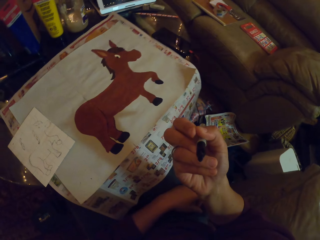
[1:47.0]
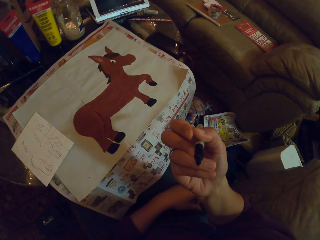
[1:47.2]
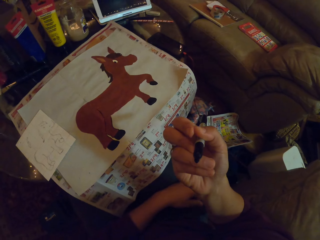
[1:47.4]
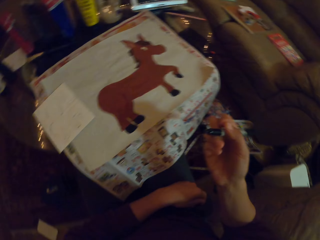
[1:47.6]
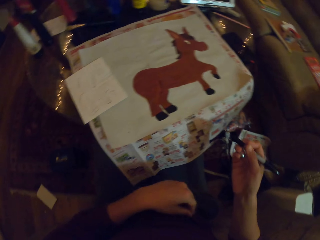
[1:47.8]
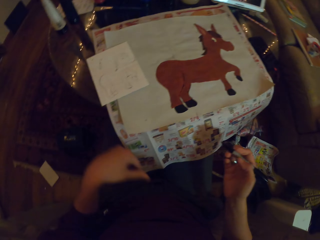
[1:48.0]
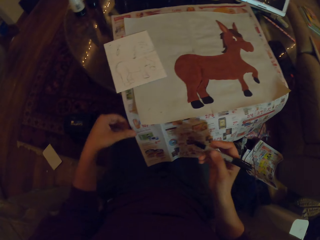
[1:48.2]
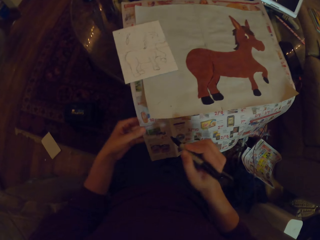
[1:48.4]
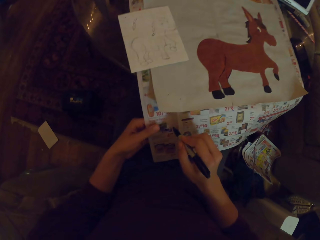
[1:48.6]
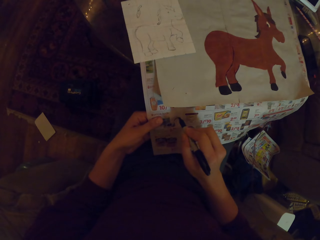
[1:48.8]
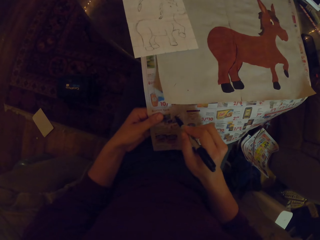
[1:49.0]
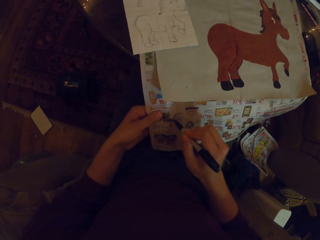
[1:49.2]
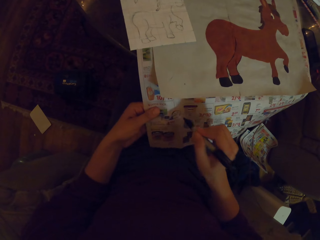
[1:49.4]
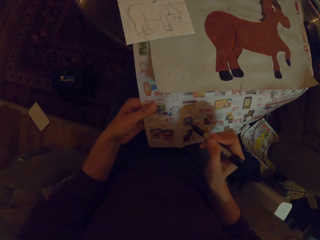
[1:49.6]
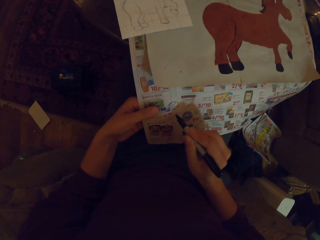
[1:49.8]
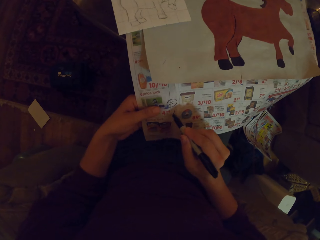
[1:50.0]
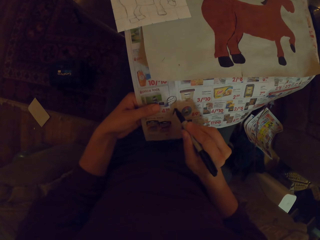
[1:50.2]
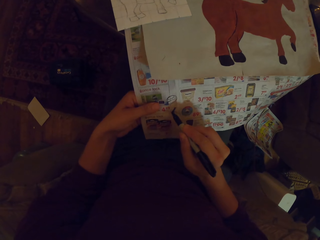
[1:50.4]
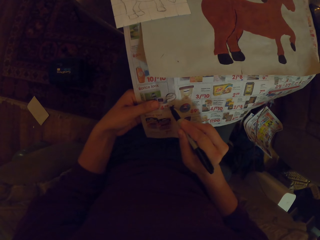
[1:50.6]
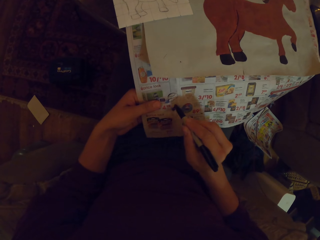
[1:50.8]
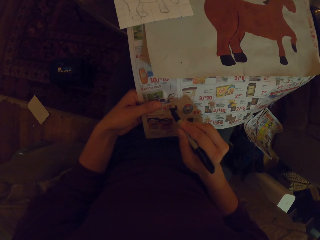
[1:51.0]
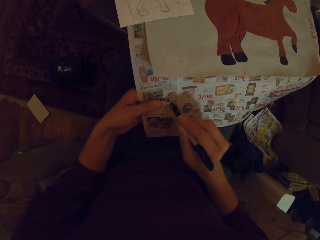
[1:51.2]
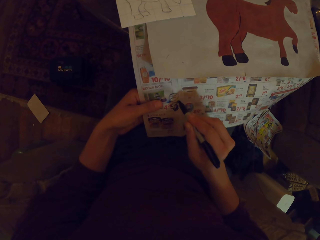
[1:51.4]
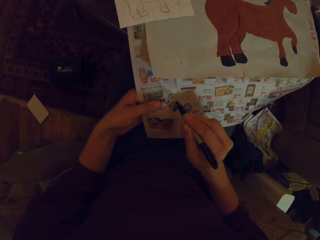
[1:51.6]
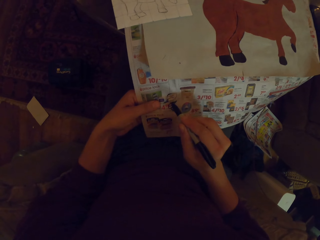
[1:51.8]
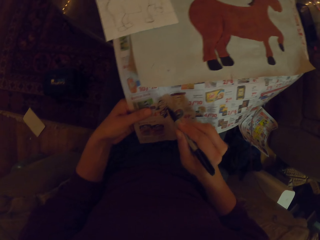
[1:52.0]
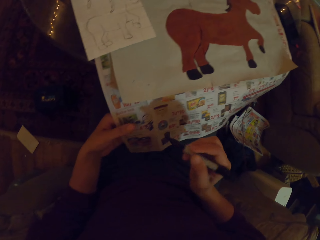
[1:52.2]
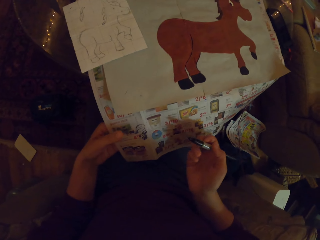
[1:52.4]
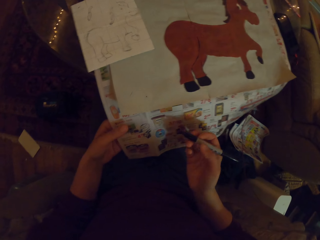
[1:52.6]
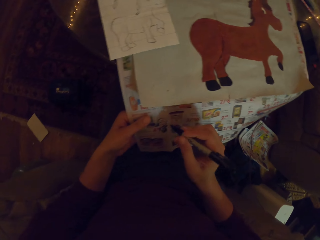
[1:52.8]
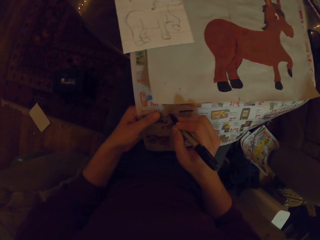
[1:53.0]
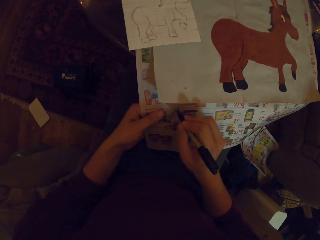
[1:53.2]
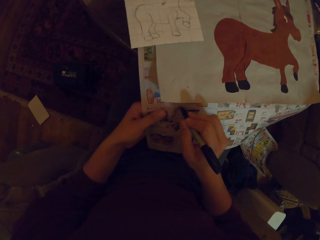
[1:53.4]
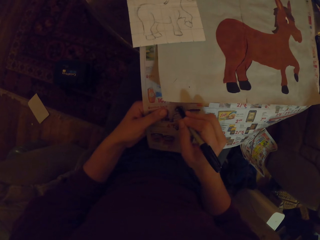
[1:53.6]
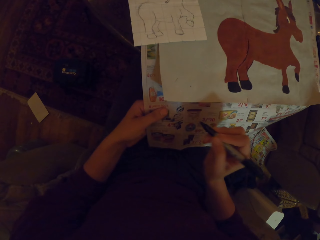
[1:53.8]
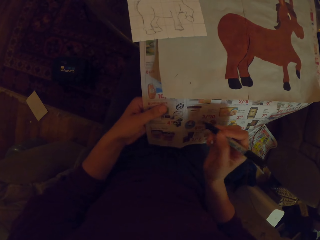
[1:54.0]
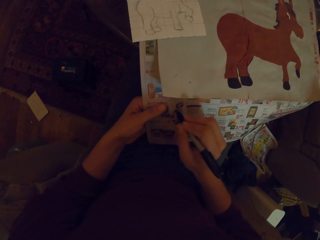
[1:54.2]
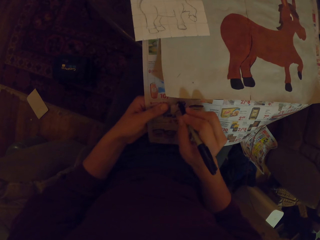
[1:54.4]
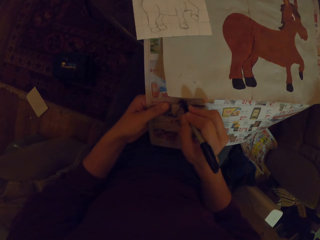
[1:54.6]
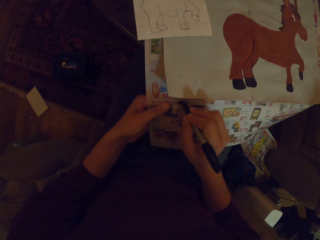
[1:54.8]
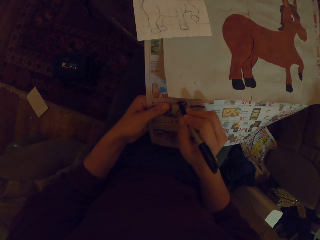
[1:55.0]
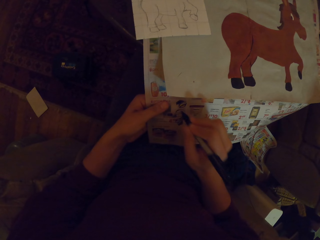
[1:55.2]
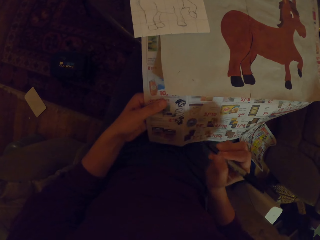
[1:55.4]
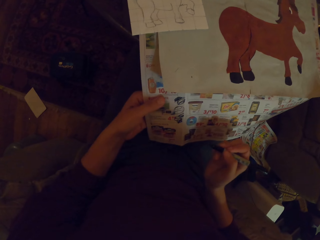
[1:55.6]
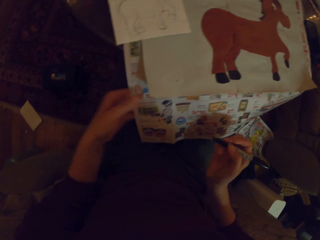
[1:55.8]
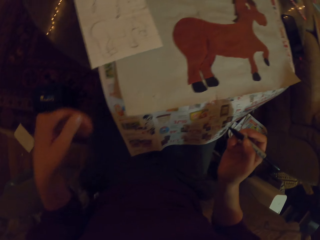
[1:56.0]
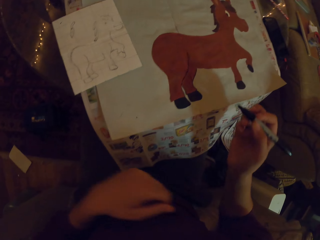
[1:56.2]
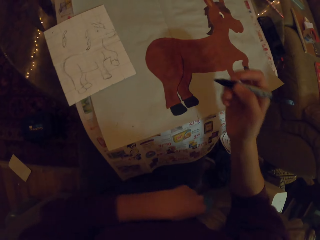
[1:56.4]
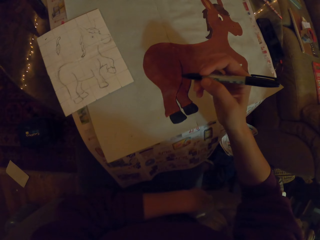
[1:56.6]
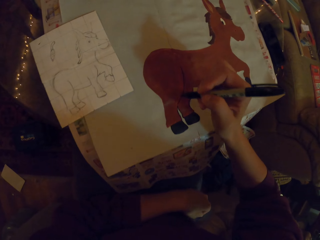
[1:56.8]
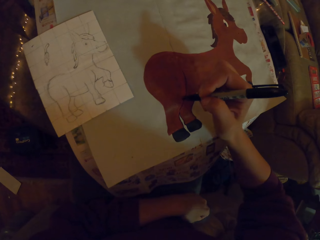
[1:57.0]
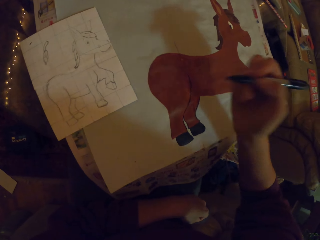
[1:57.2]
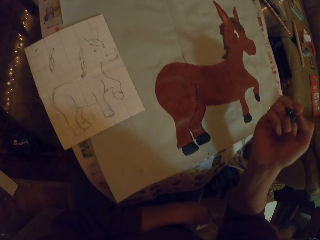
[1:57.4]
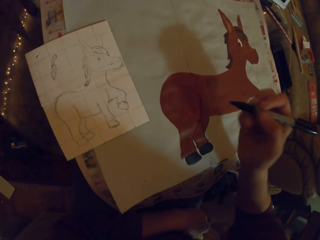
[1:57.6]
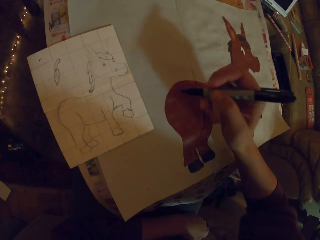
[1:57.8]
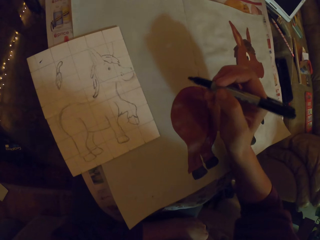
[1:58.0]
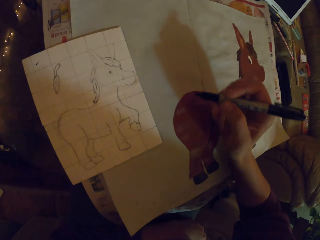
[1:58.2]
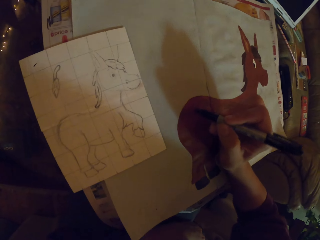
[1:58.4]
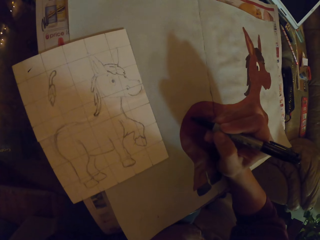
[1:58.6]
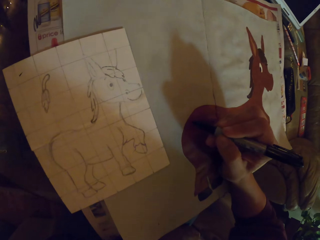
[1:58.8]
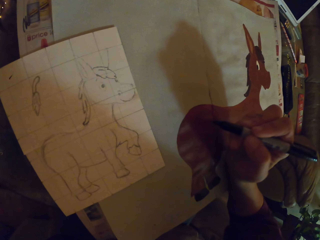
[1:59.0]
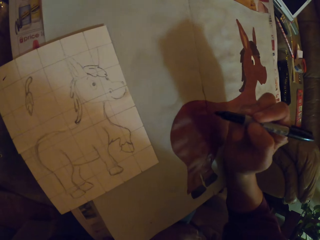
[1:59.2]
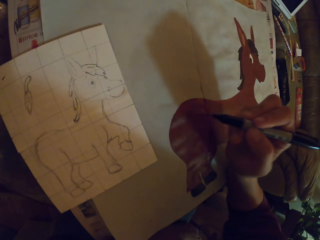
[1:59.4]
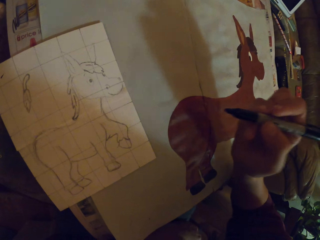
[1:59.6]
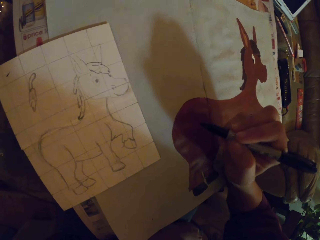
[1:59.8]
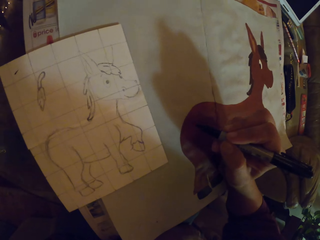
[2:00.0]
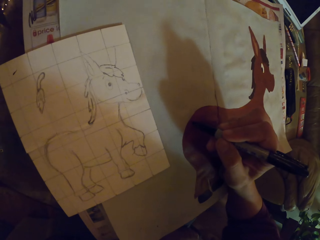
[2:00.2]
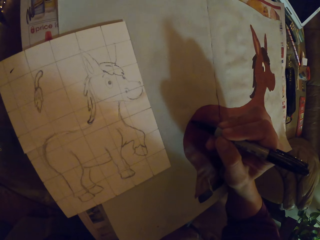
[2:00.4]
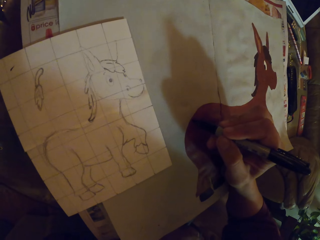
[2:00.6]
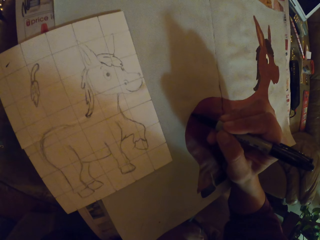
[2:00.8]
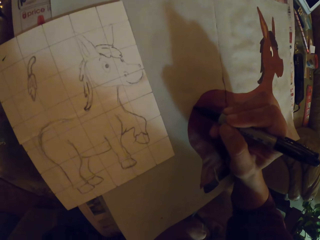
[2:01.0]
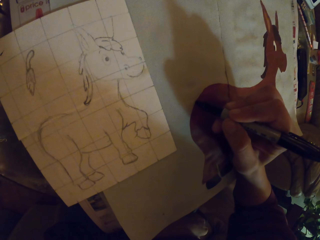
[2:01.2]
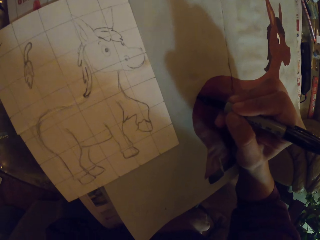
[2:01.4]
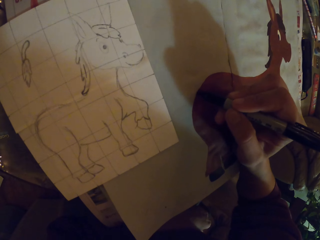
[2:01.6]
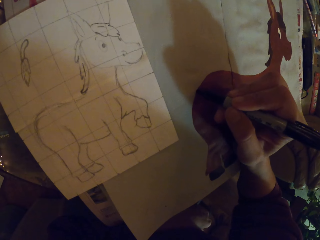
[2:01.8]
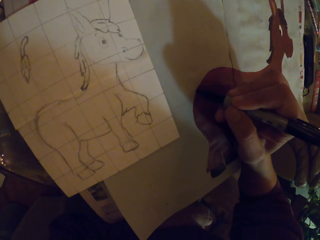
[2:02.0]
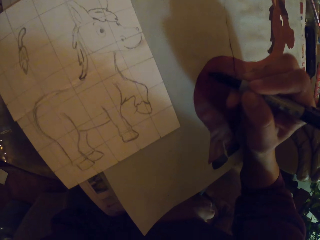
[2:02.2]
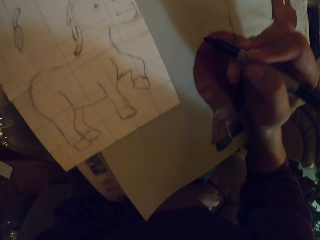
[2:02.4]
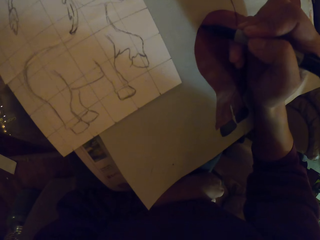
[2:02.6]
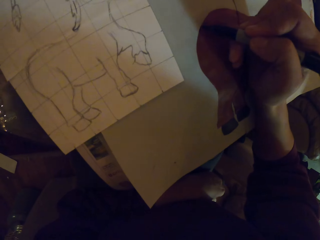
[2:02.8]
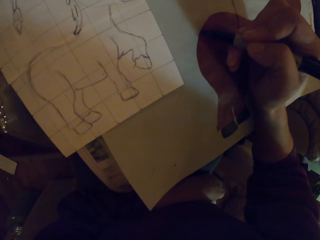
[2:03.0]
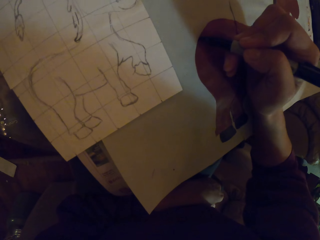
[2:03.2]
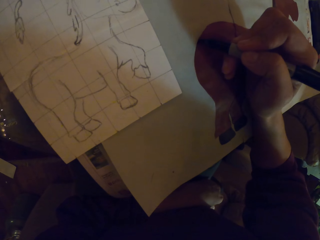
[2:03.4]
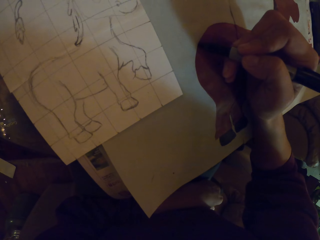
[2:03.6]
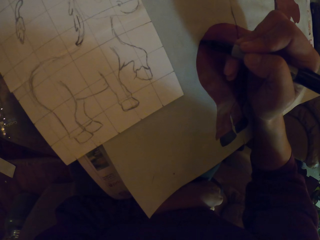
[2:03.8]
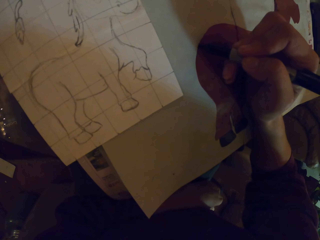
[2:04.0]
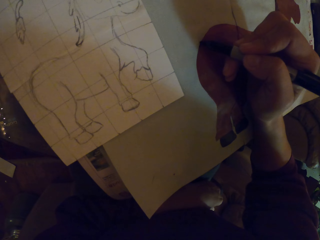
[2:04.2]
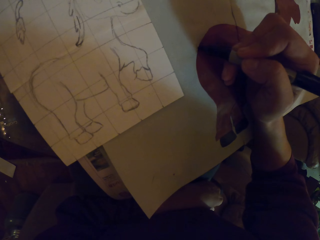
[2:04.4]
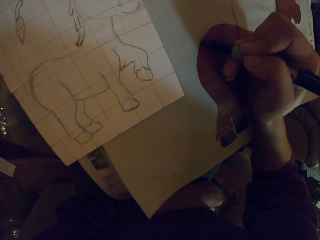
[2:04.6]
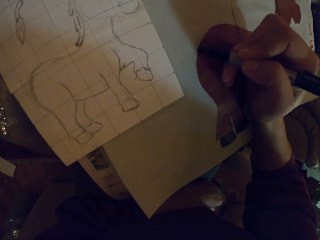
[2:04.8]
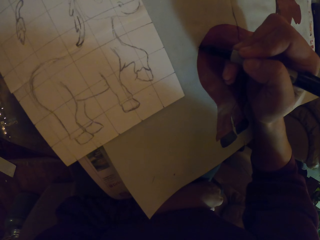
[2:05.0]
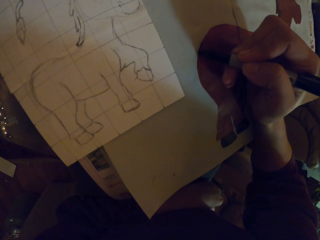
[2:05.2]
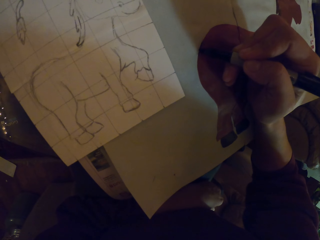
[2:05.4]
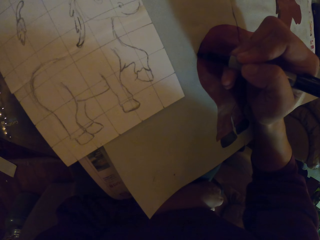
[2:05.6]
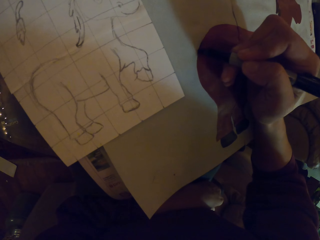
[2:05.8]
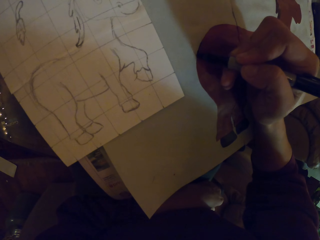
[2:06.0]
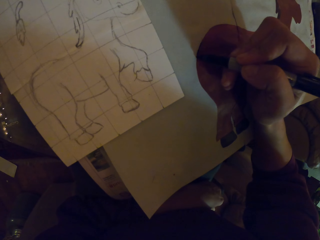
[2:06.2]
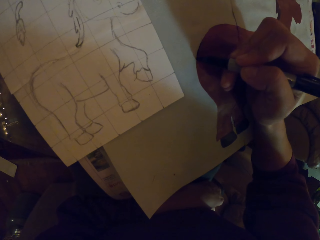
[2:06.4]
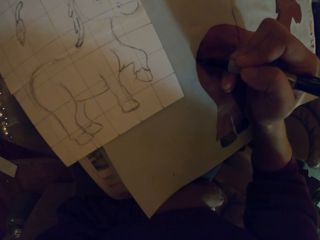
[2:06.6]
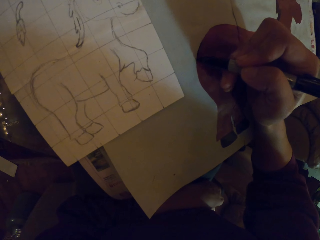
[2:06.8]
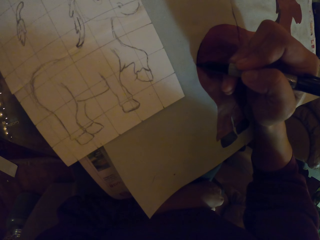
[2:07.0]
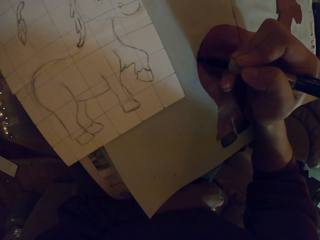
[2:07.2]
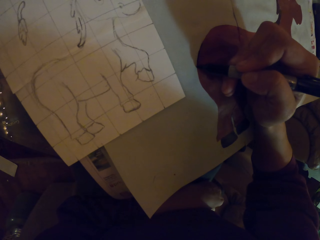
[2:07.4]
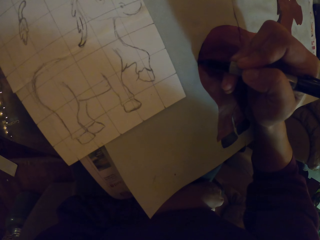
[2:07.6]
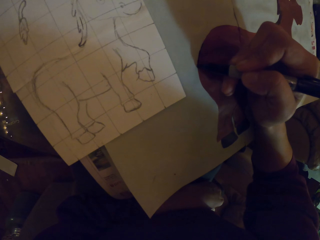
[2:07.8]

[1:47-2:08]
The camera wearer writes on the piece of paper. They test if the pen is drawing. They color the drawing using the marker pen.
